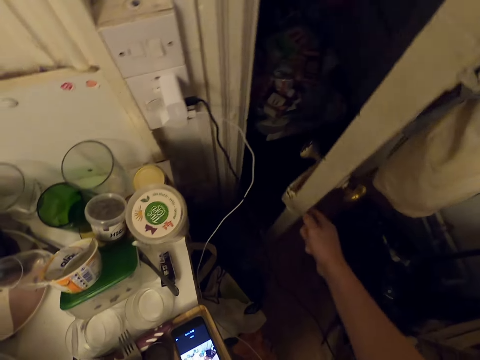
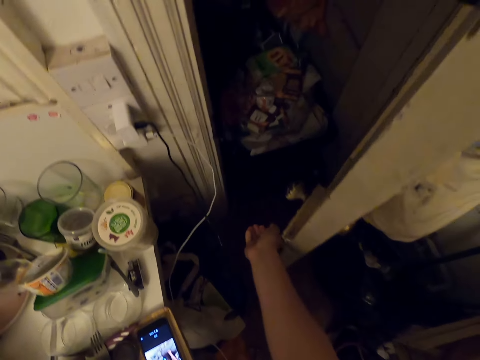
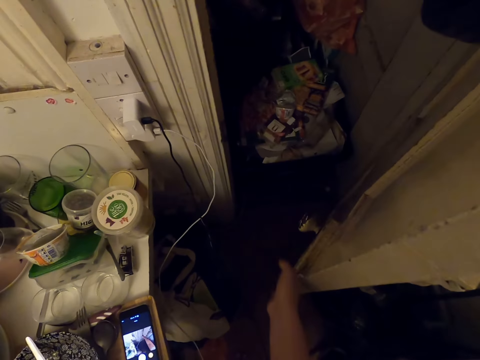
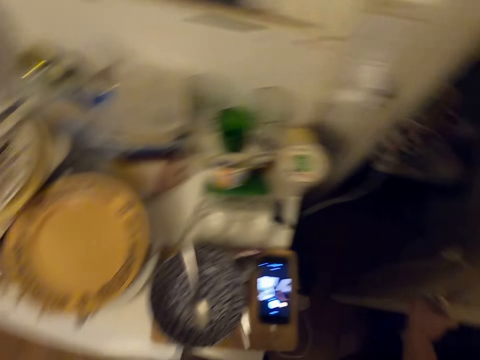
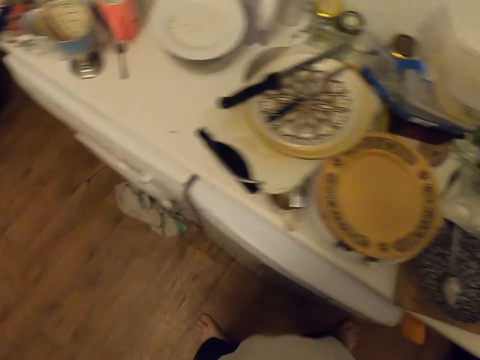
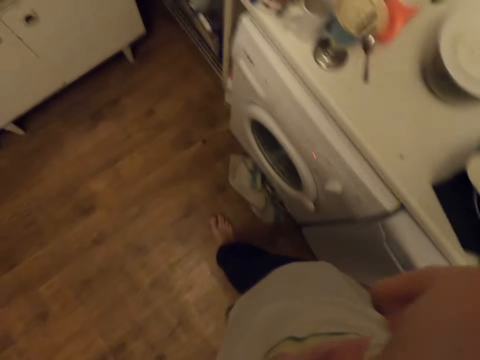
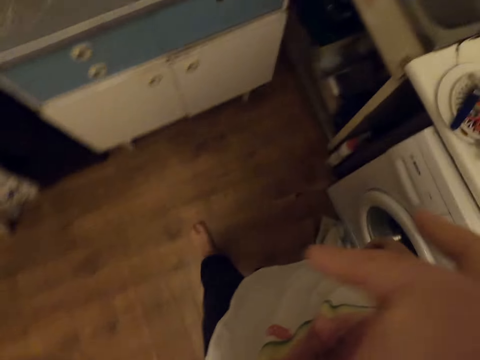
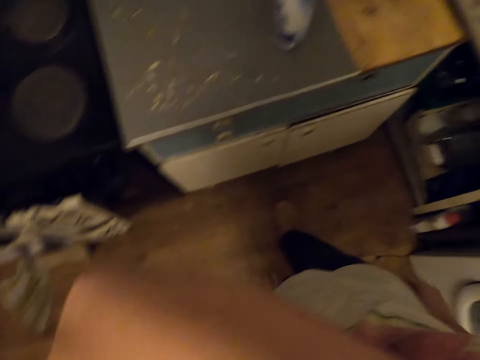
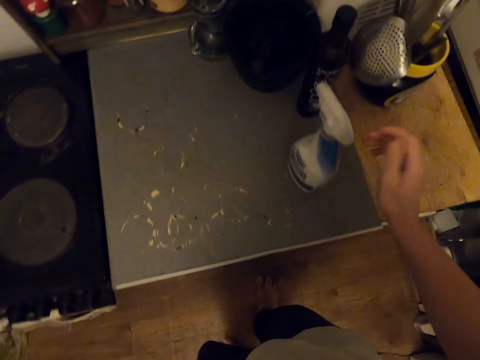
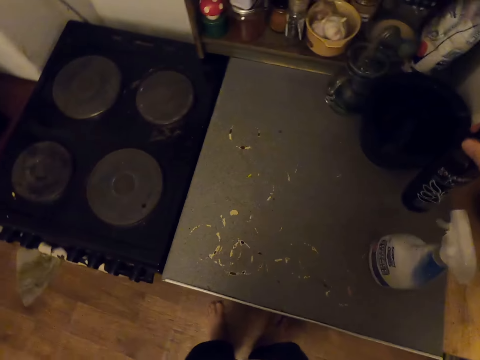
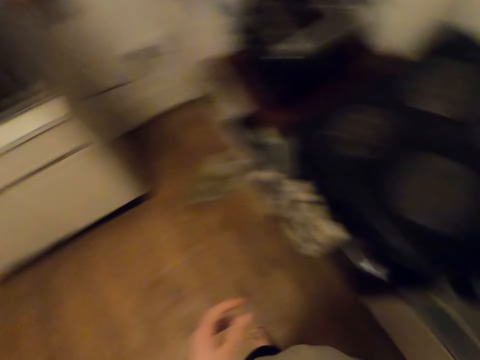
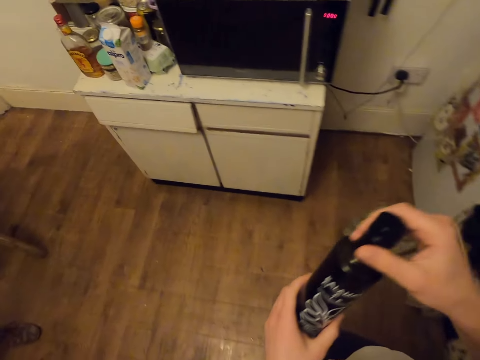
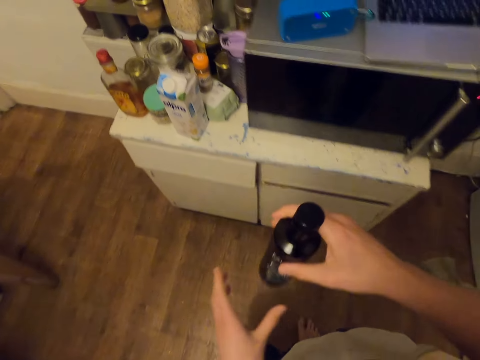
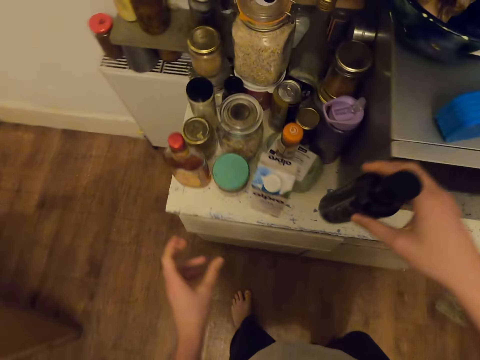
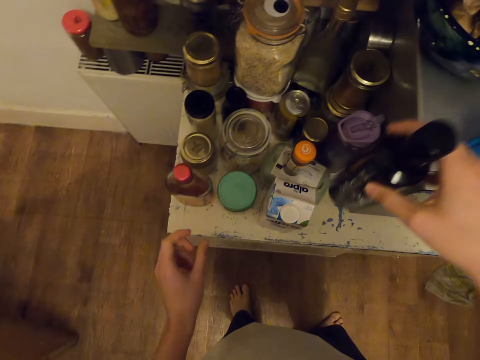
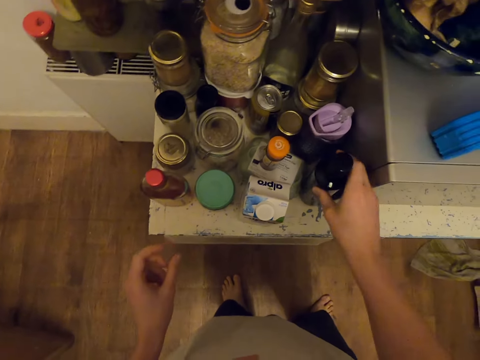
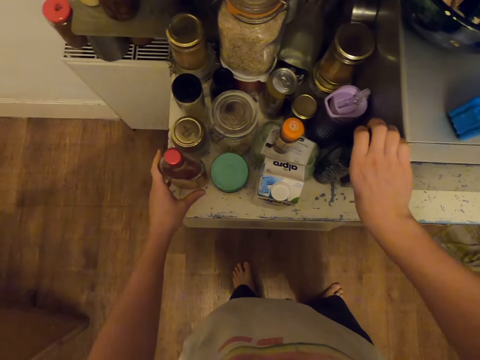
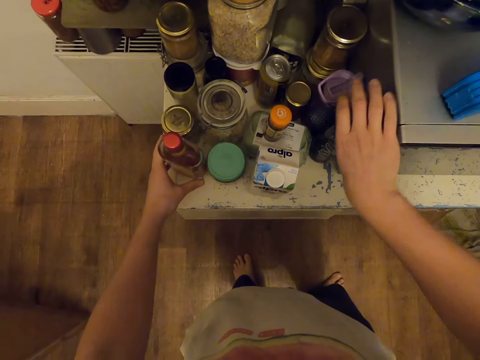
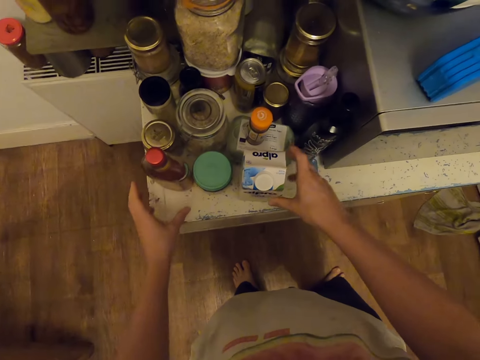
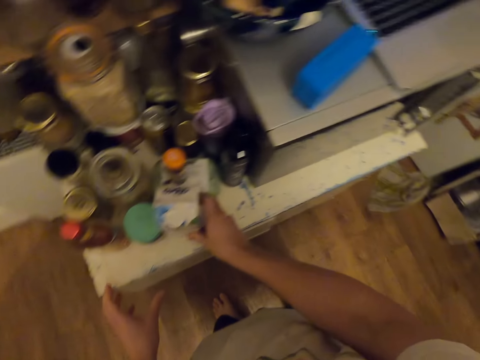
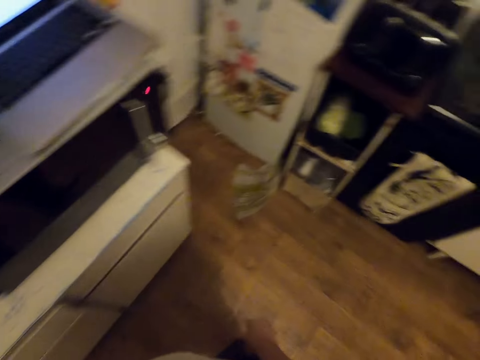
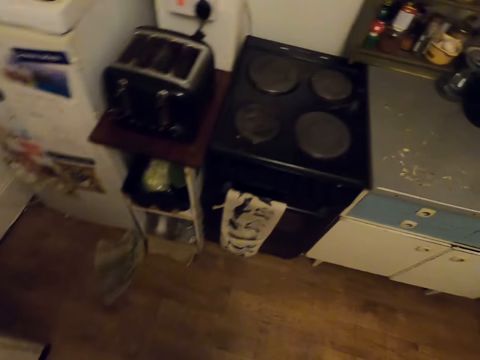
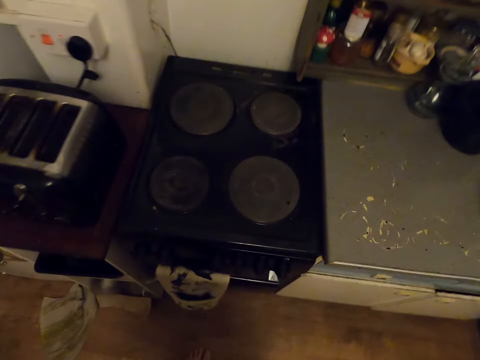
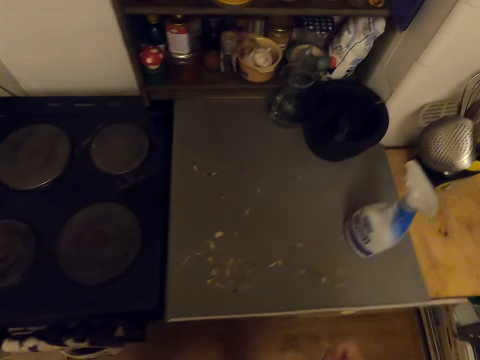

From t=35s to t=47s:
The camera wearer opens a door. They throw the bottle opener. They close the door. They walk around. They pick up a bottle of something. They place the bottle on the table top. They push the bottles on the table. They walk around.

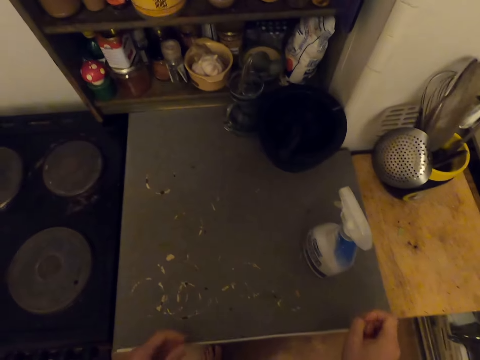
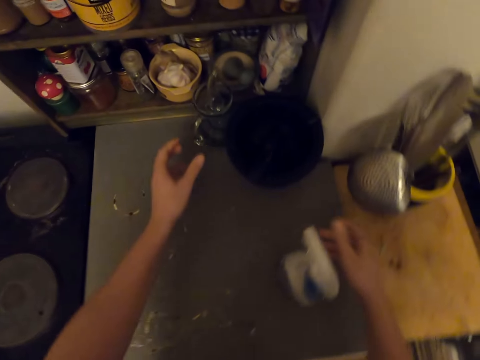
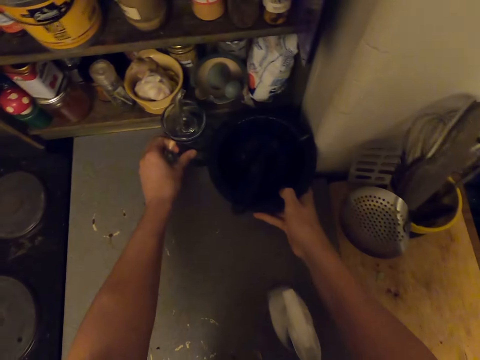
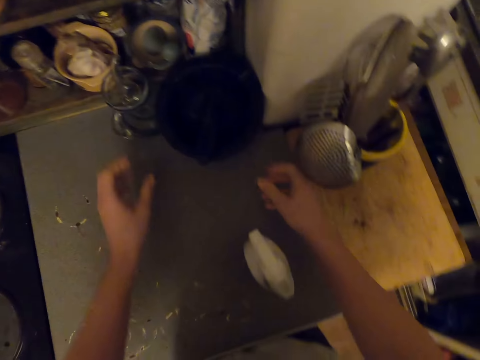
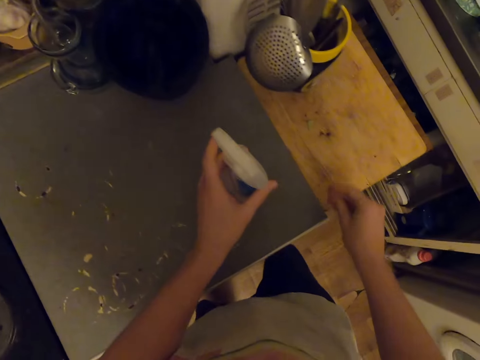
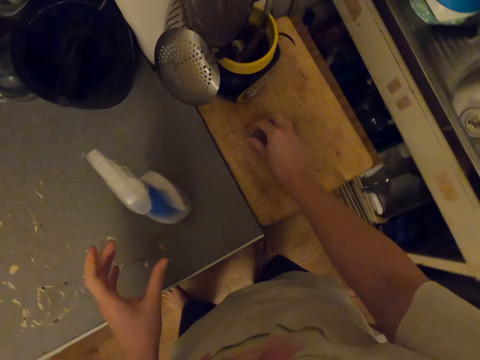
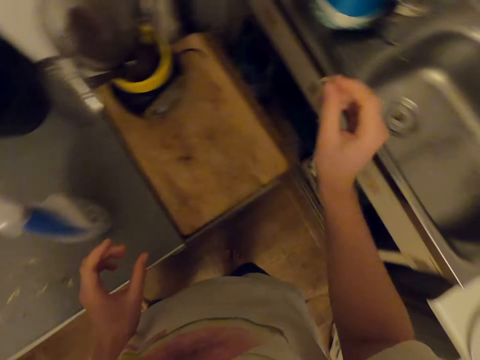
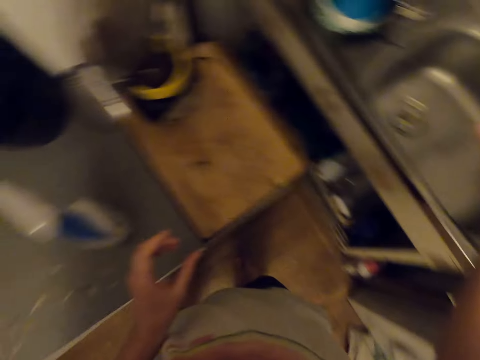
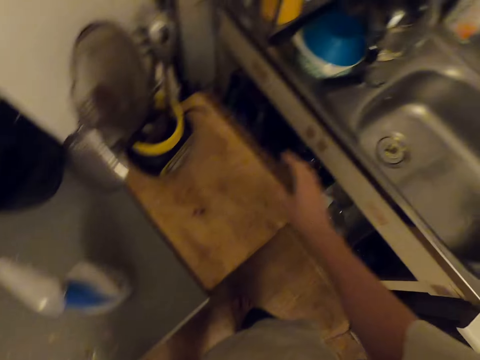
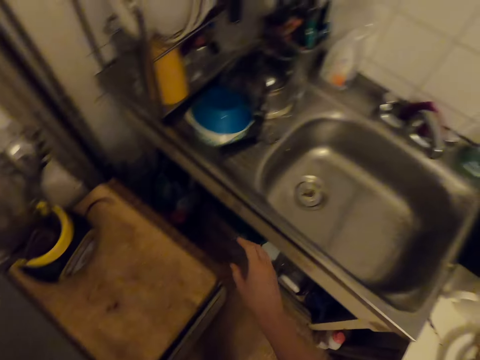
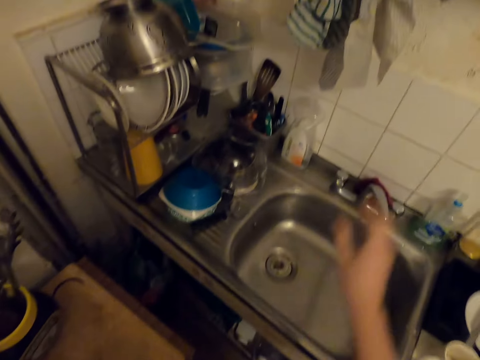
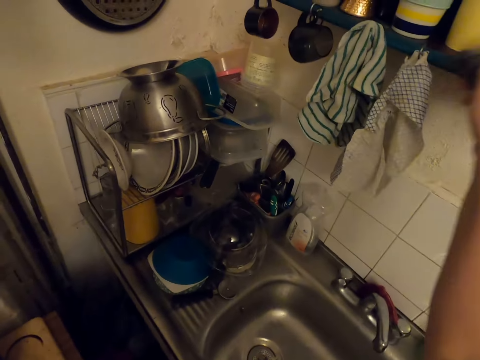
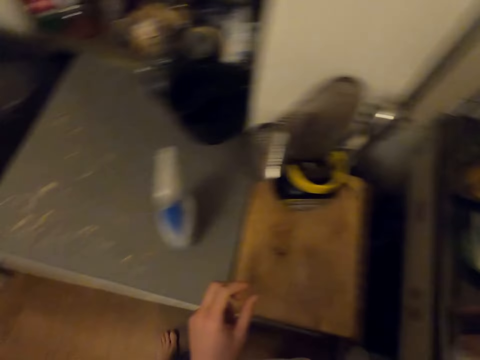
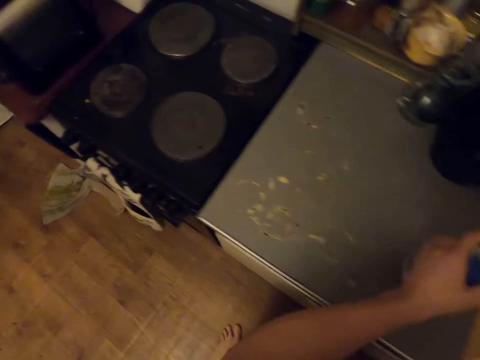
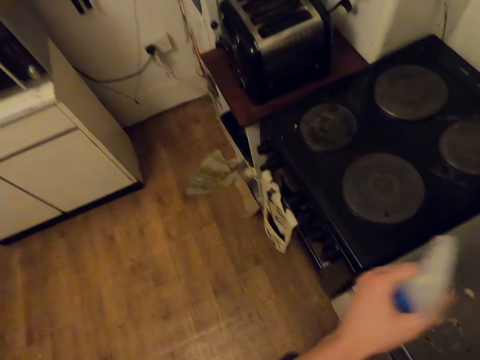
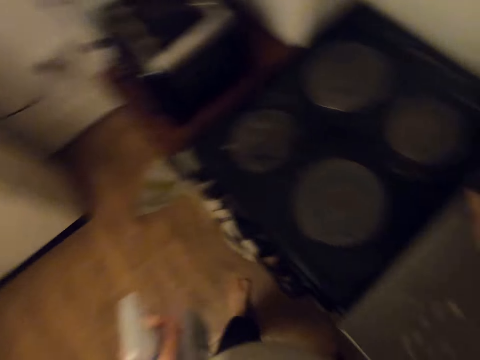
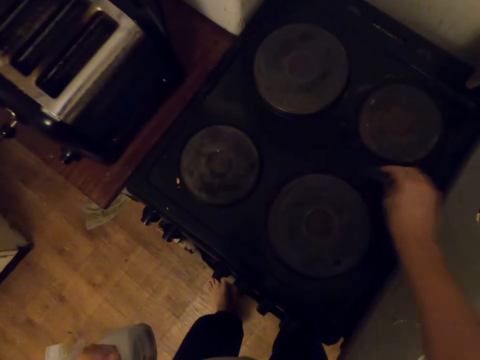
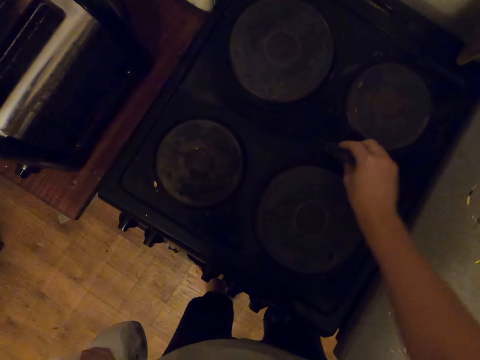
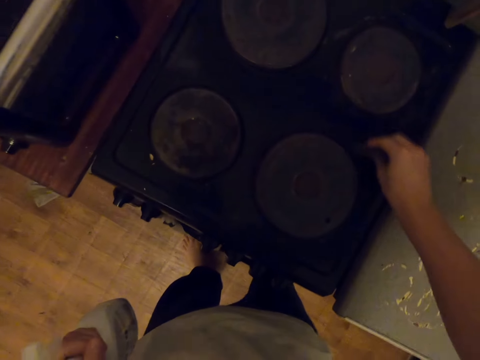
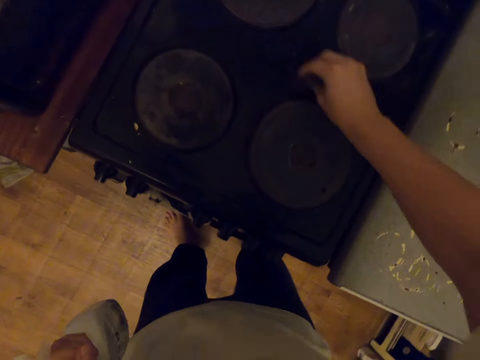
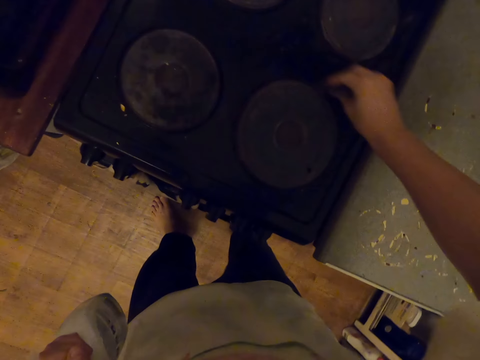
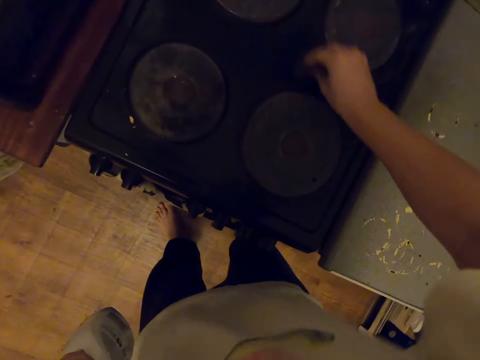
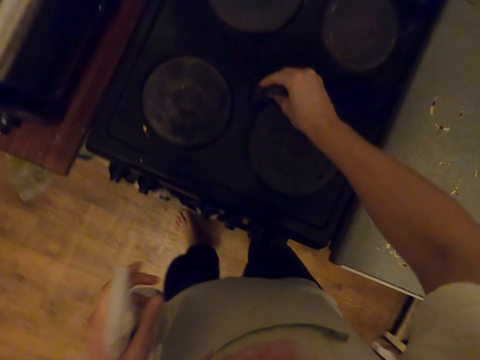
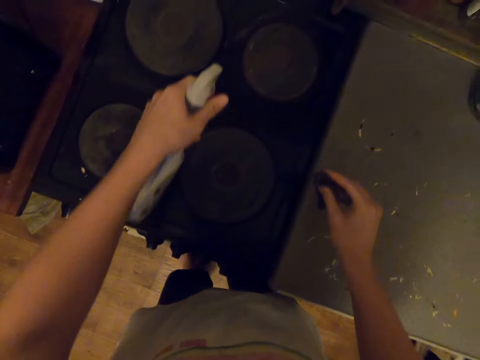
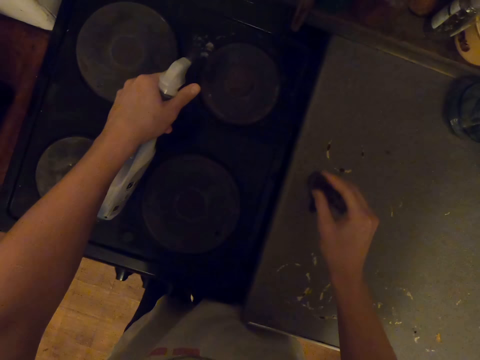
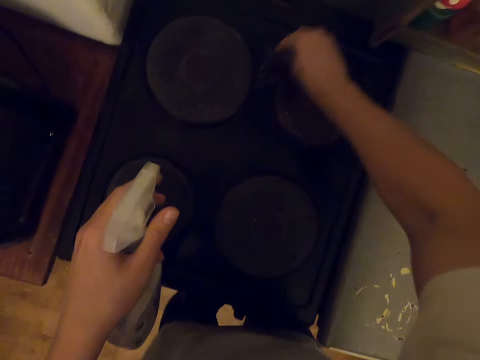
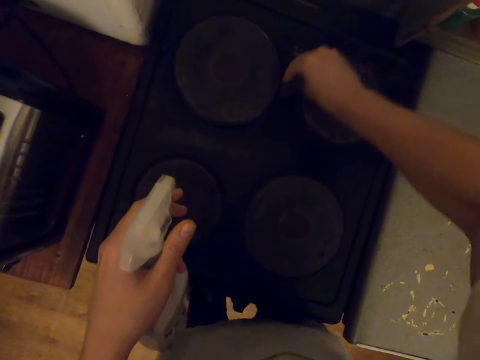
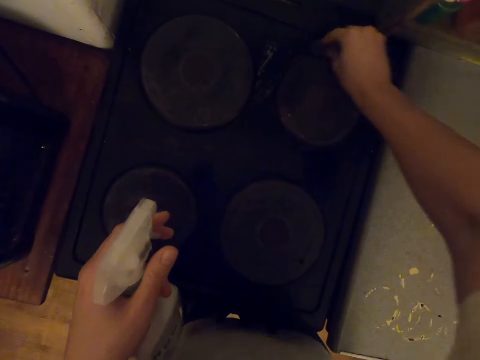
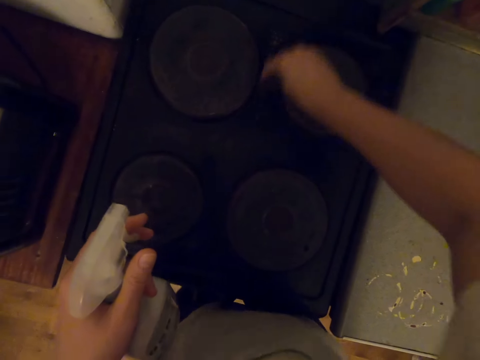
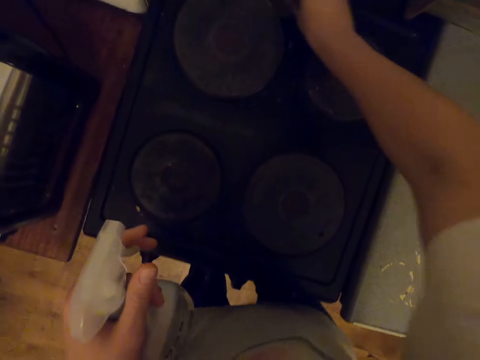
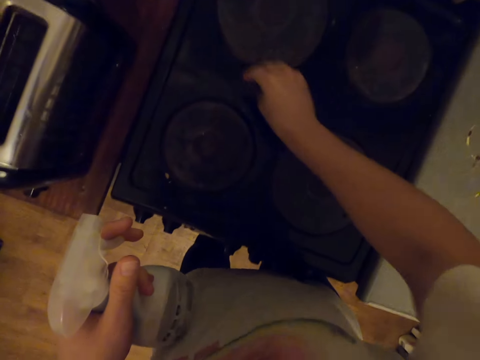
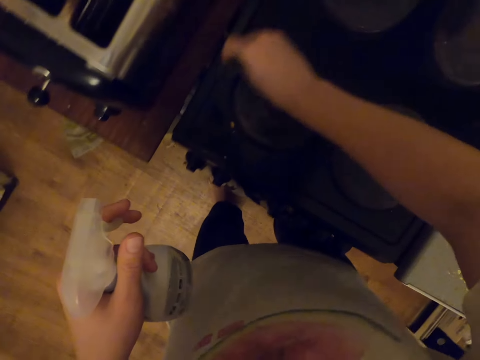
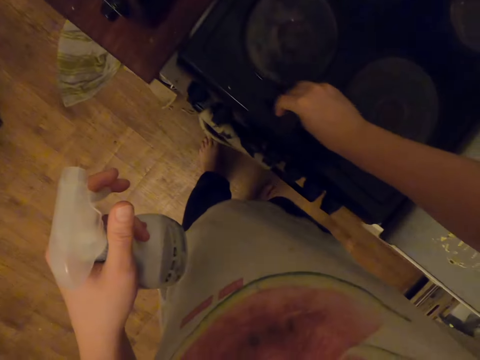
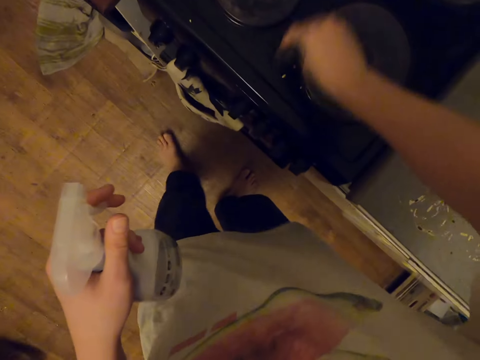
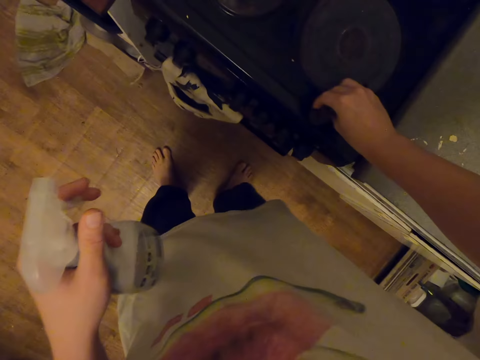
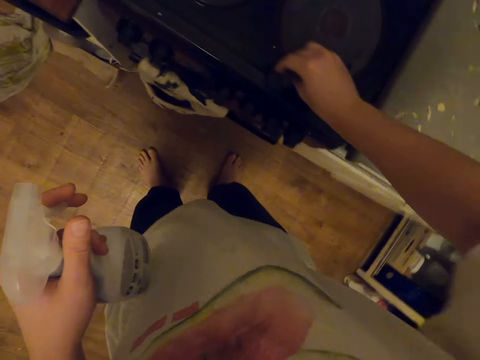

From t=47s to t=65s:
The camera wearer touches a bowl. They pick up dirt from the chopping board. They throw the dirt to the sink. They look around. They pick up a kitchen towel or steel wool. They pick up a spray bottle. They wipe the oven. They spray the oven with the spray bottle. They wipe the oven with the kitchen towel.
